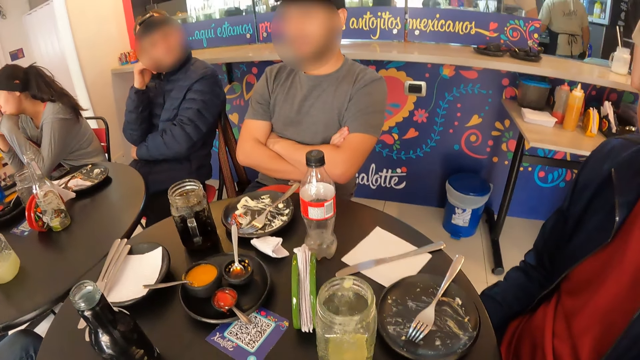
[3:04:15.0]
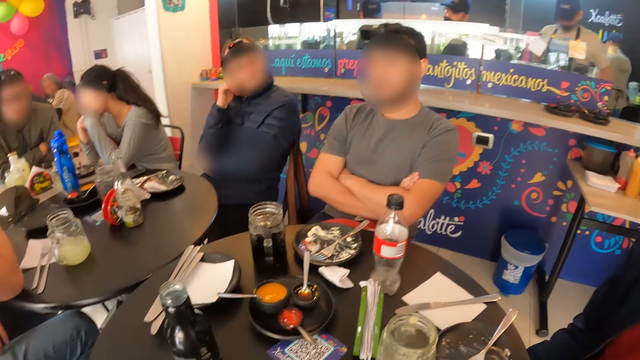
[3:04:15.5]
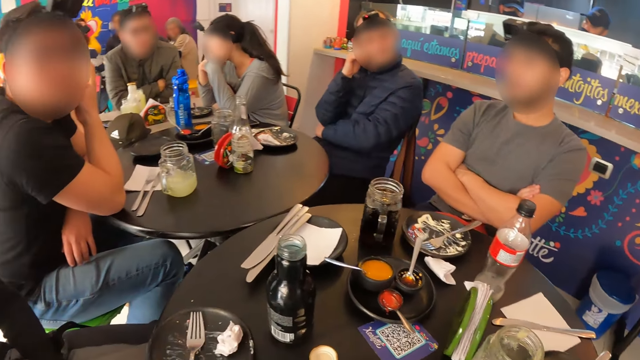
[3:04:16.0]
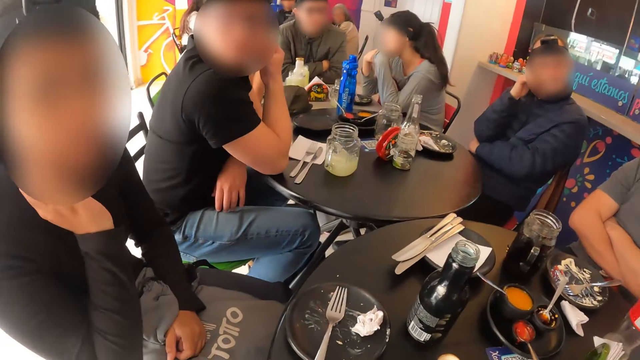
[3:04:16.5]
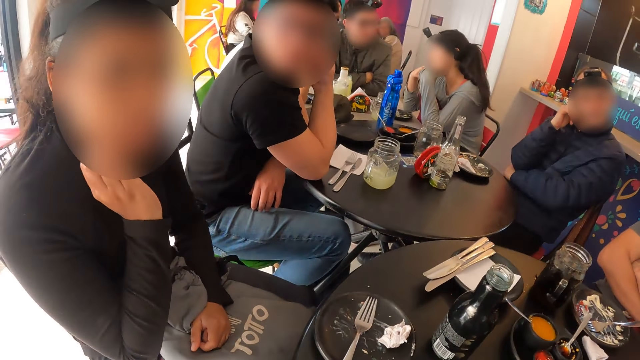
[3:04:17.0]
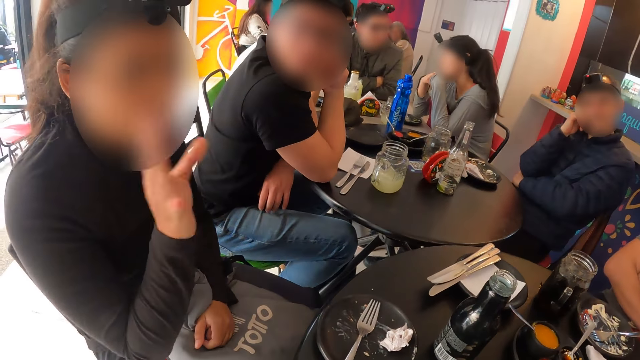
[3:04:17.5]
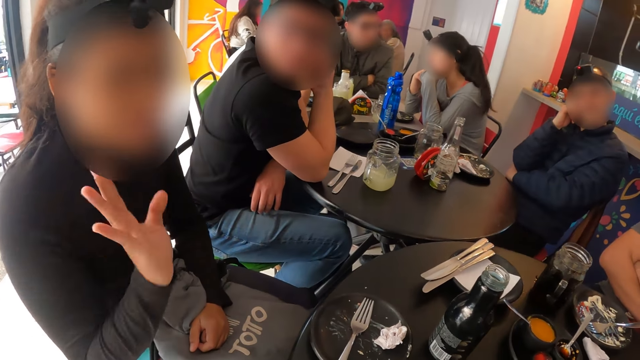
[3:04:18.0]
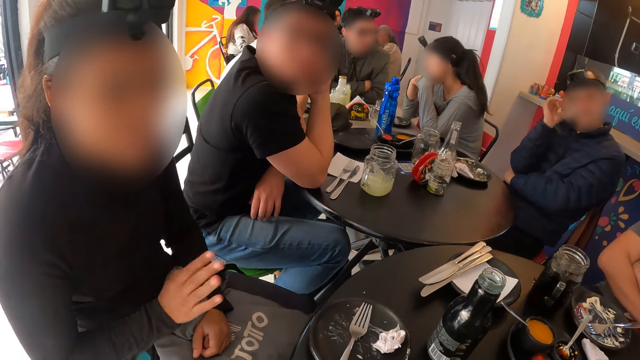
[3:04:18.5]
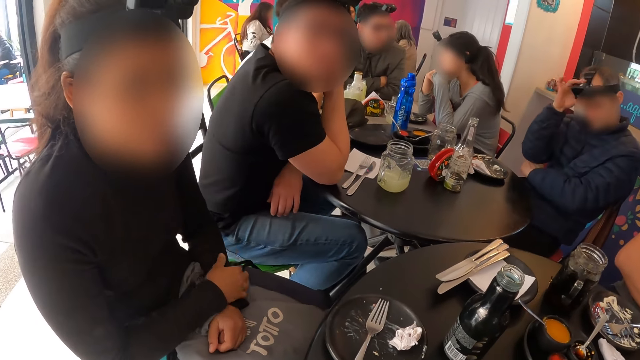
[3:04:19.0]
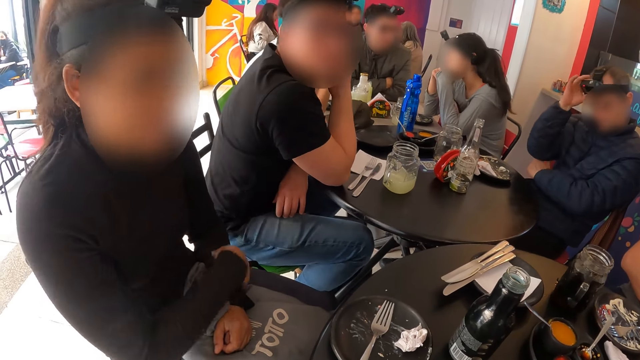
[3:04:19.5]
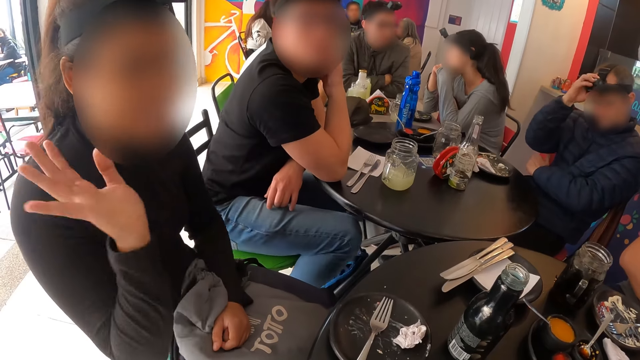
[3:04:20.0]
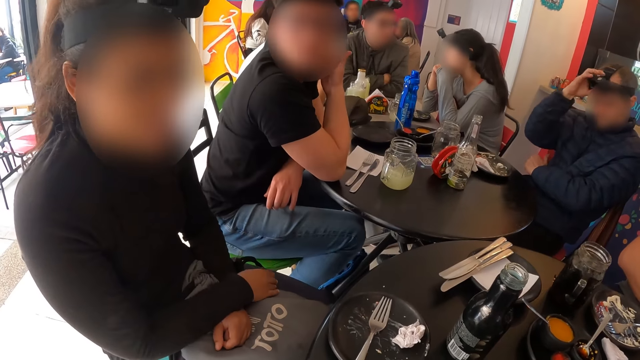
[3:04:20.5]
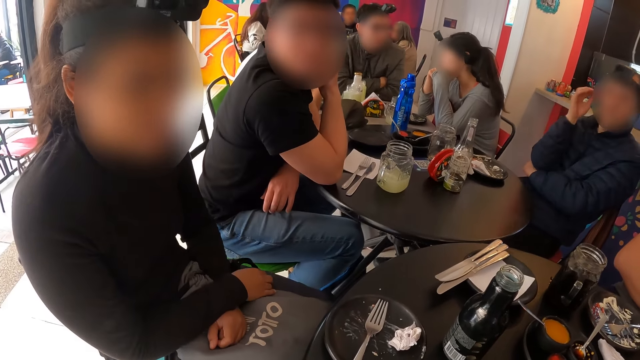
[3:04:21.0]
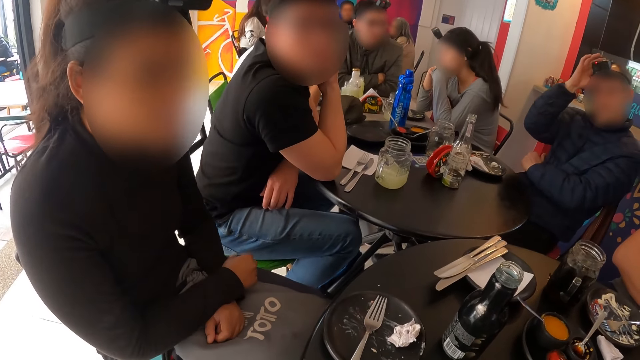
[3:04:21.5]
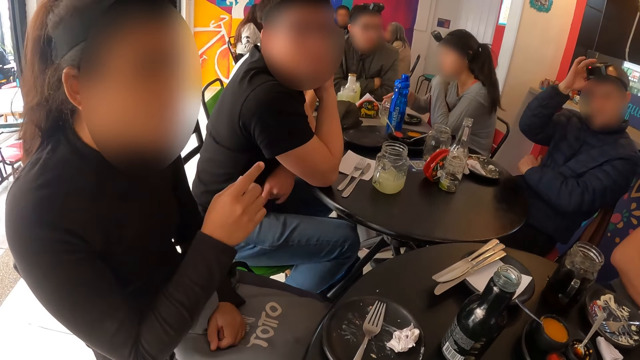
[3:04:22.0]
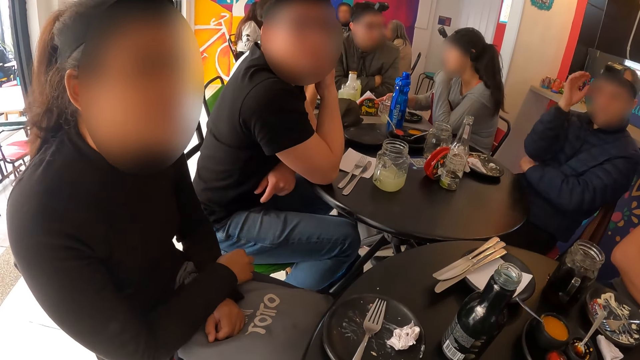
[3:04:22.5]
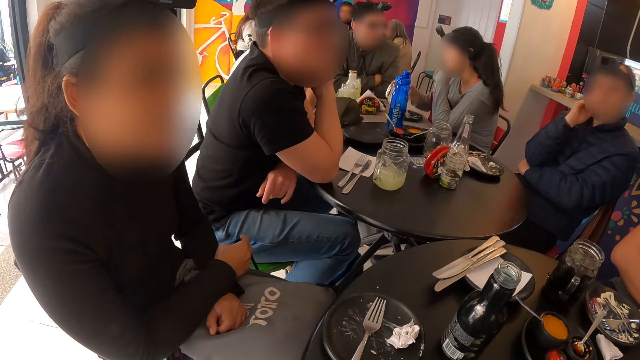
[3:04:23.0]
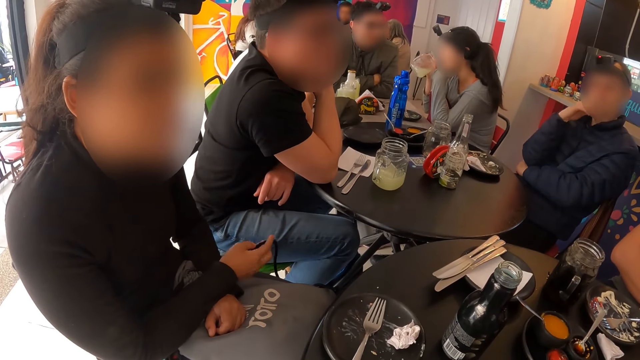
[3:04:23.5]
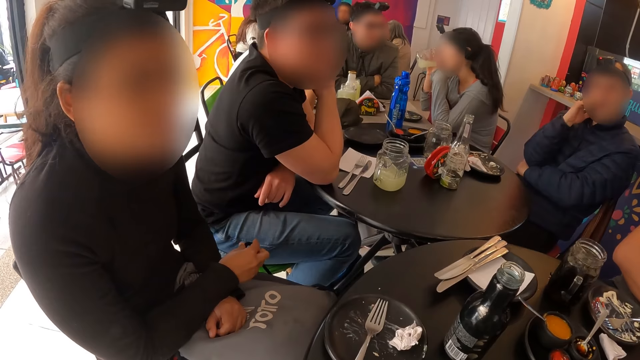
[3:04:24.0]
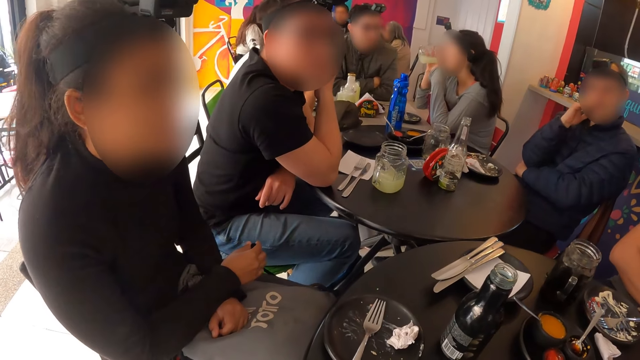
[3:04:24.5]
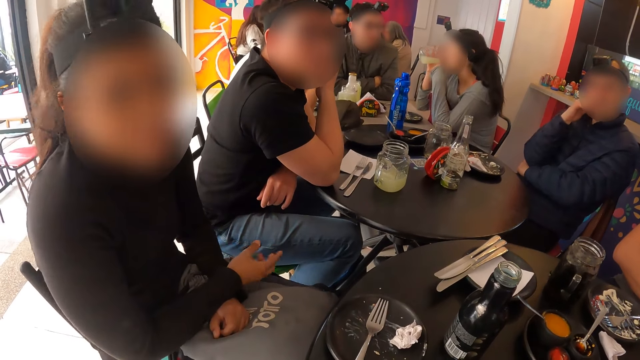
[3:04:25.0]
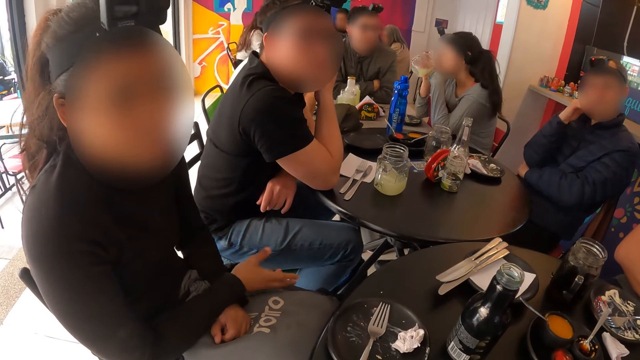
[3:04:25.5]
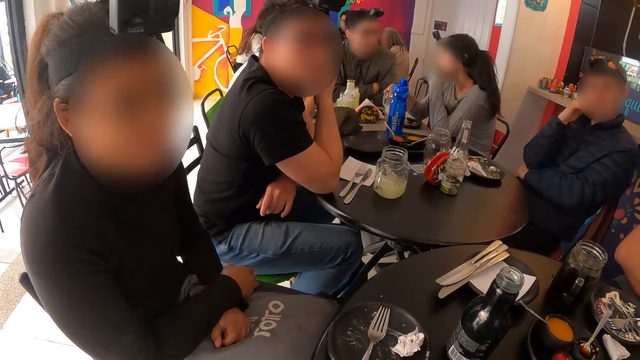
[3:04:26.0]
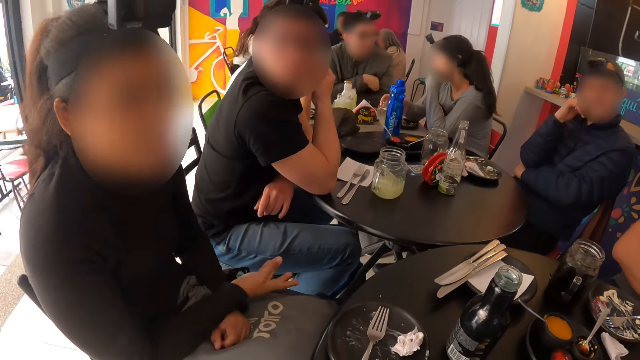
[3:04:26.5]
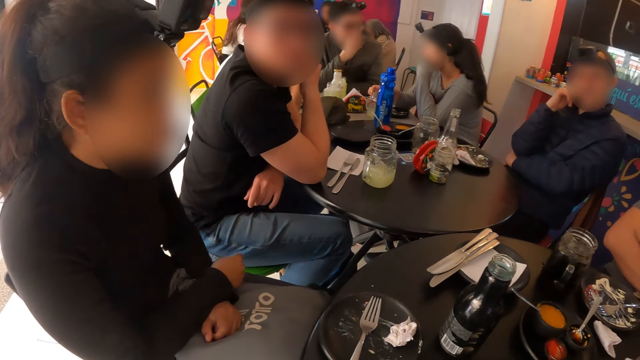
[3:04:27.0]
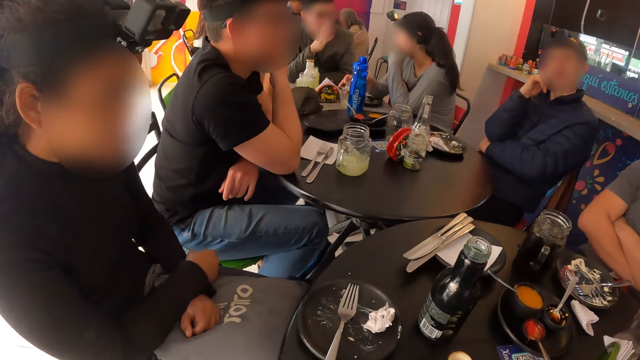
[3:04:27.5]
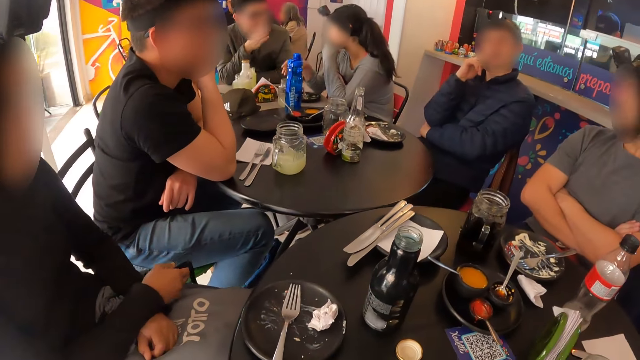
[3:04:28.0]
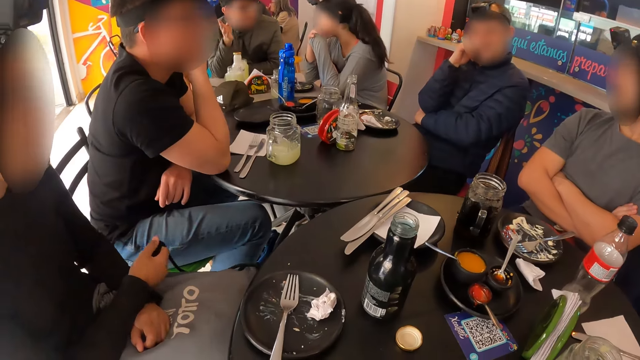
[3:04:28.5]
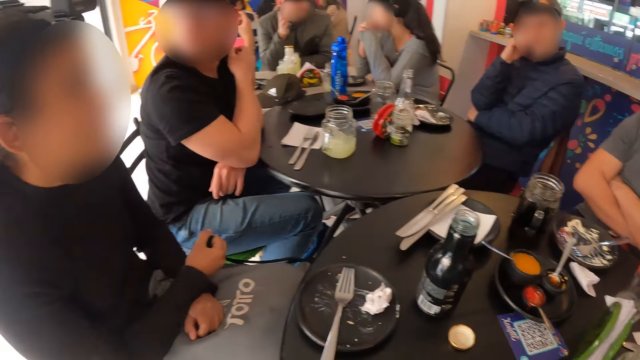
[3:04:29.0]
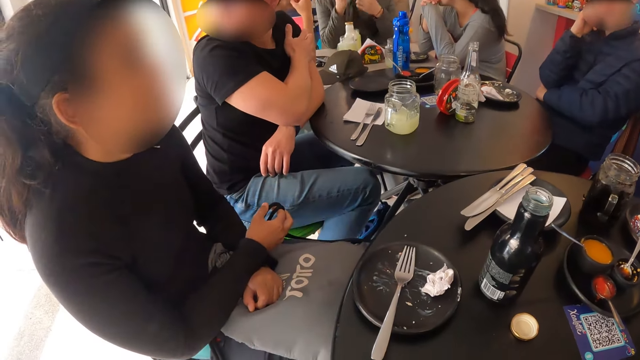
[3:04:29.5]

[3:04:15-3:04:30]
A person scratches the face and gestures. A man adjusts a camera on her head with his right hand. A woman picks up the cup of juice on the table with her right hand. The man holds the cheek. The woman drinks the juice in the cup of juice in her right hand. The first person shakes the head. The woman drops the cup of juice on the table with her right hand. Another person gestures.

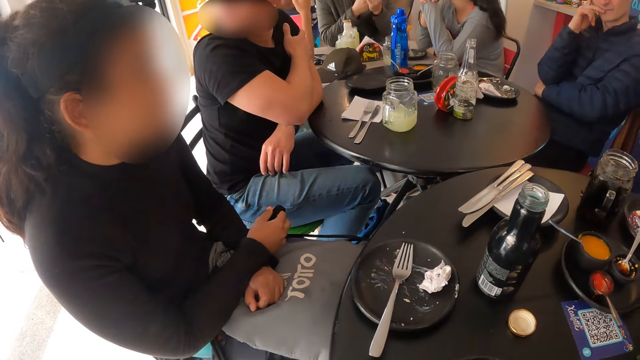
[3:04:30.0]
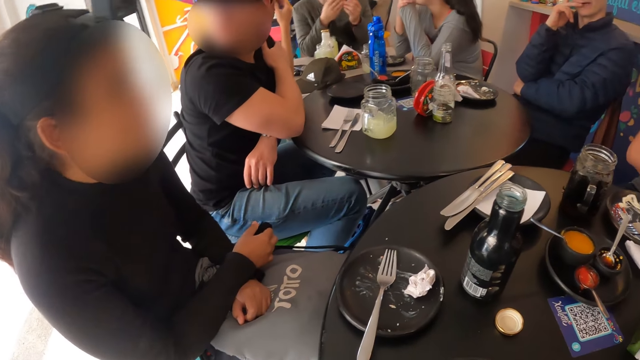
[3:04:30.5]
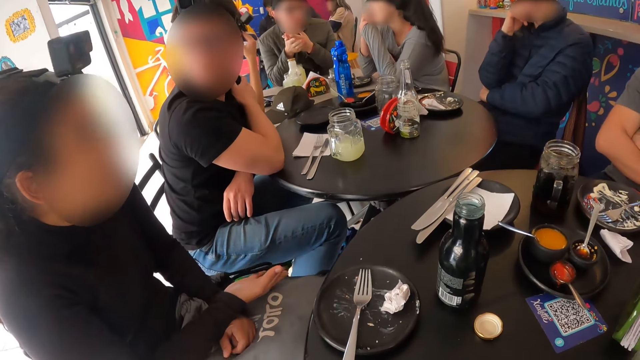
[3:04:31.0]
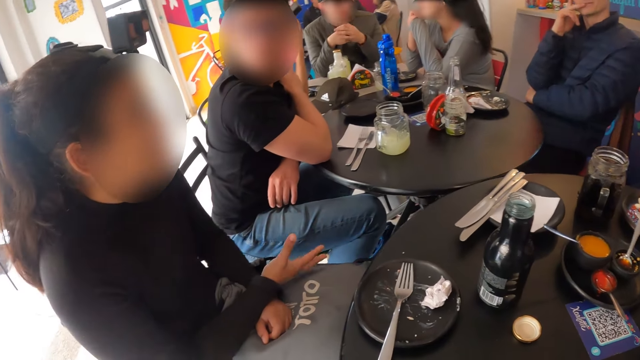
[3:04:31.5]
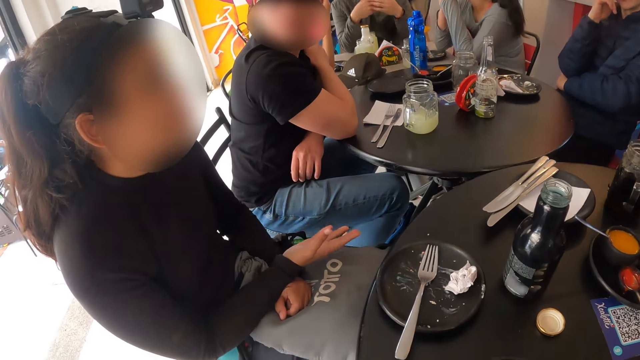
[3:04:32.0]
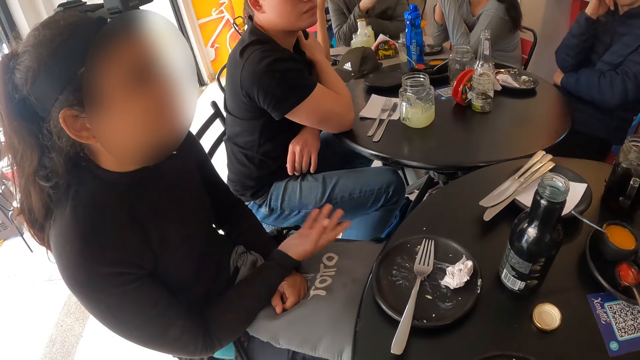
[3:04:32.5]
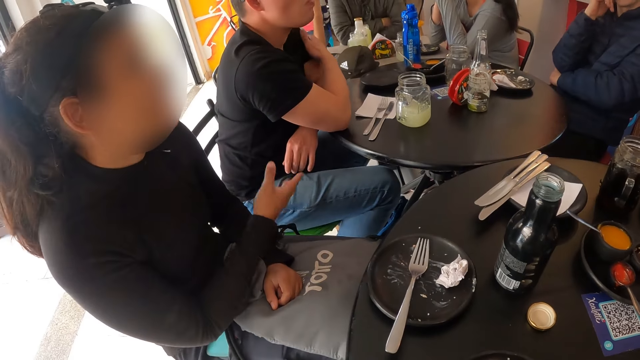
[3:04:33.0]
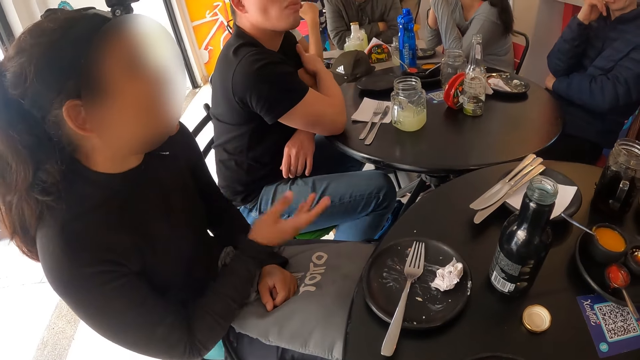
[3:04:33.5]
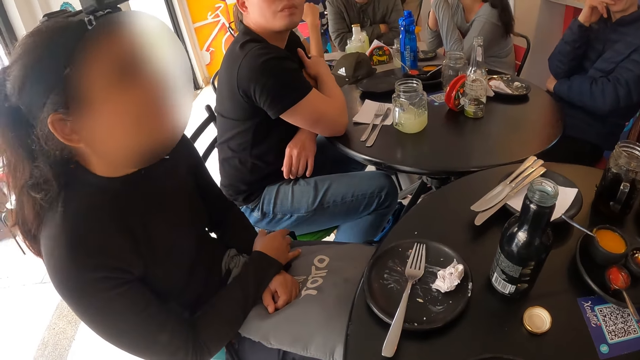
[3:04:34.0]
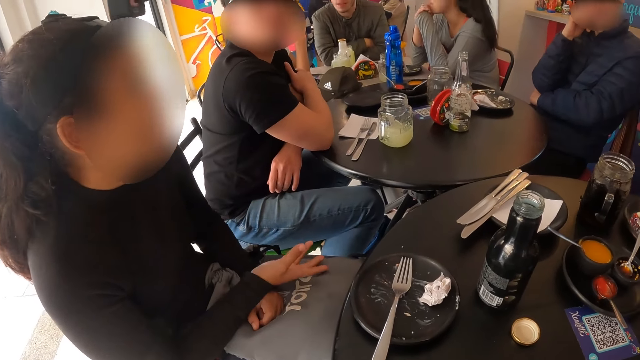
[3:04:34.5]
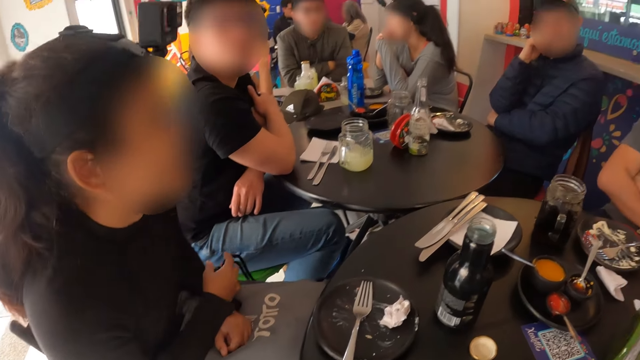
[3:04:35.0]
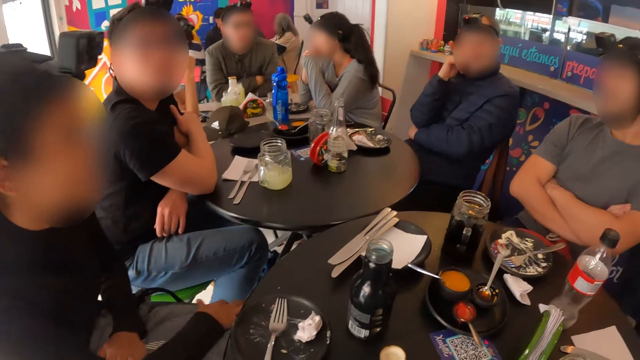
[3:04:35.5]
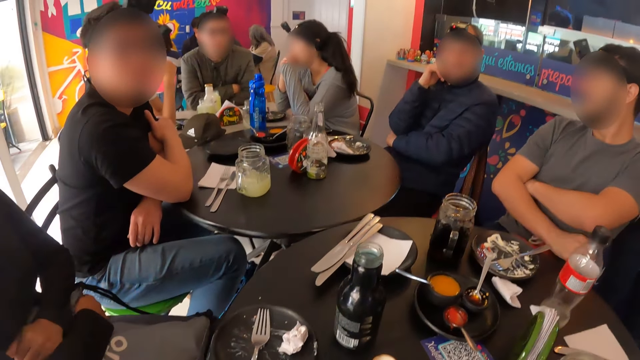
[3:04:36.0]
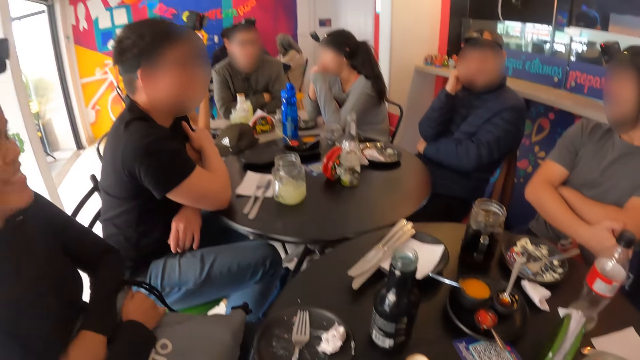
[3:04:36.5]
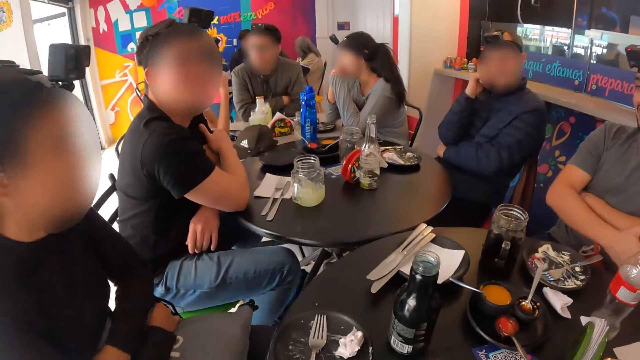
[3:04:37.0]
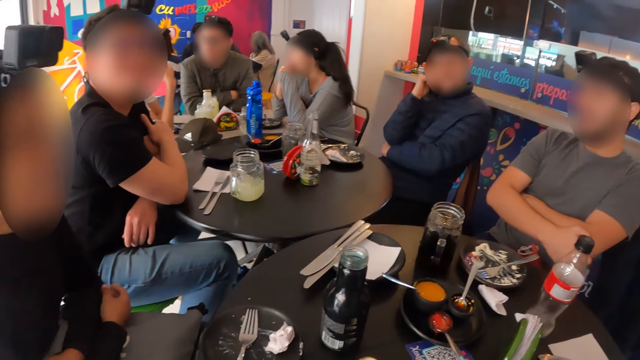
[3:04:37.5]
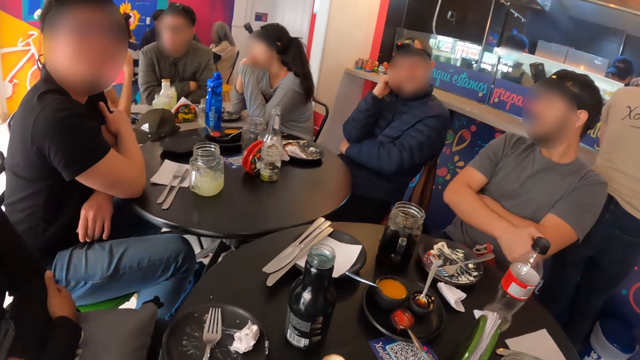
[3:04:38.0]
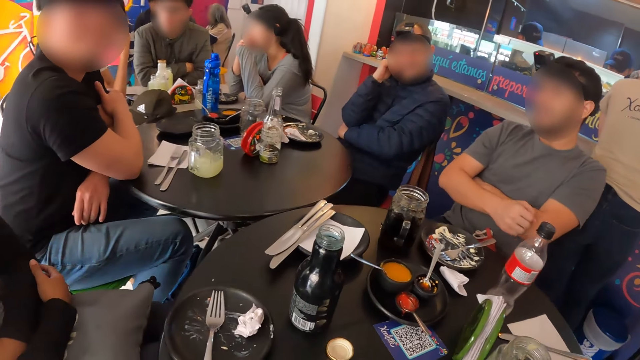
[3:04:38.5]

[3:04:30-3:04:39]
A person looks around. Another person gestures and holds the bag well.
